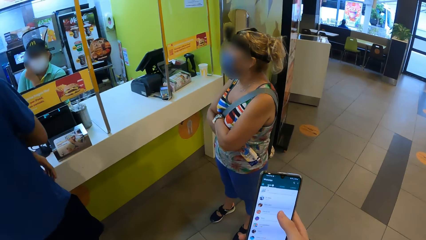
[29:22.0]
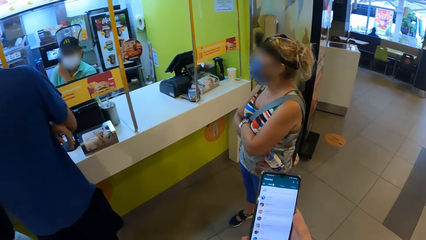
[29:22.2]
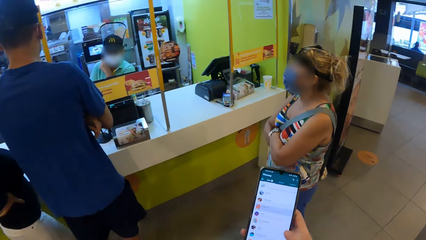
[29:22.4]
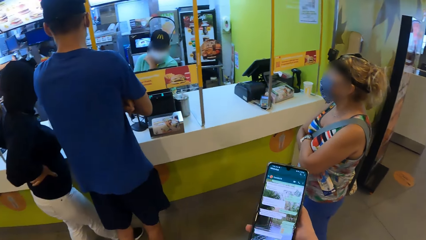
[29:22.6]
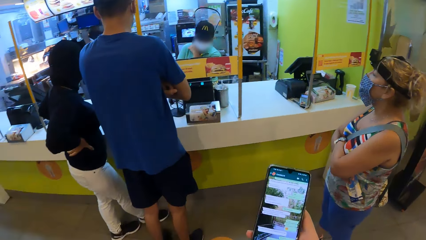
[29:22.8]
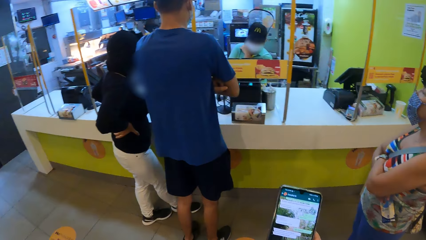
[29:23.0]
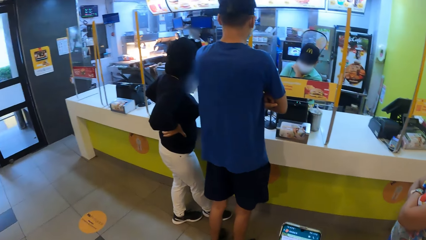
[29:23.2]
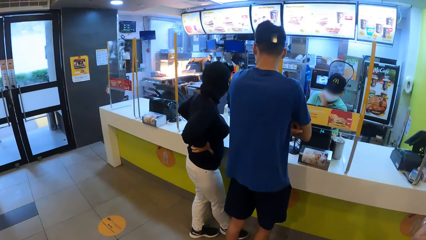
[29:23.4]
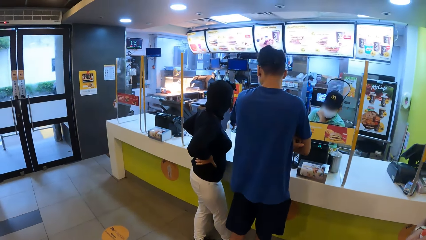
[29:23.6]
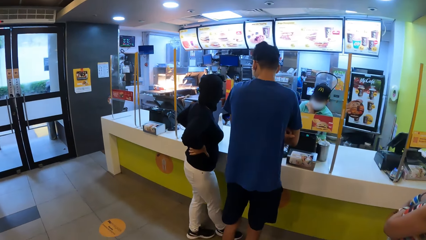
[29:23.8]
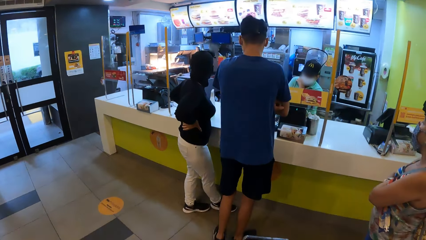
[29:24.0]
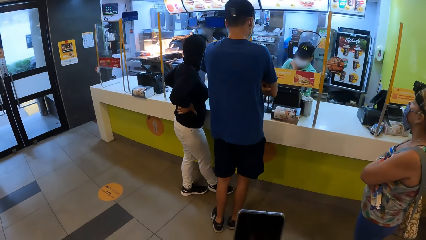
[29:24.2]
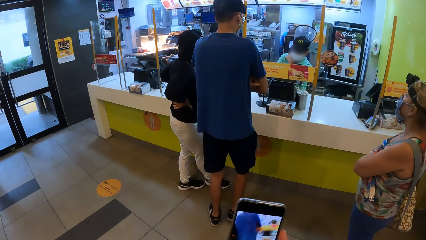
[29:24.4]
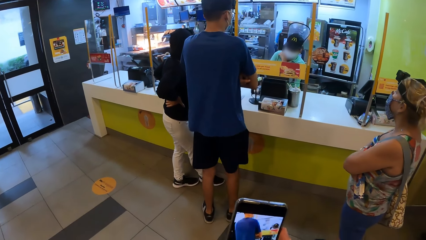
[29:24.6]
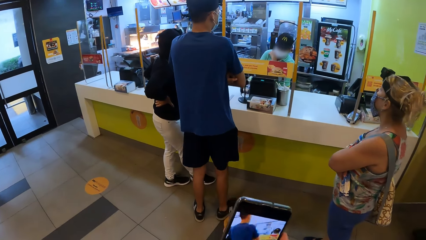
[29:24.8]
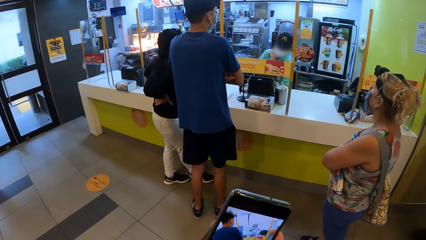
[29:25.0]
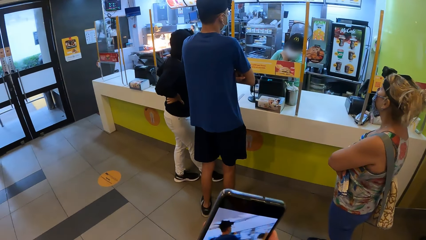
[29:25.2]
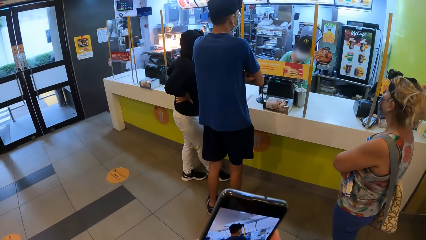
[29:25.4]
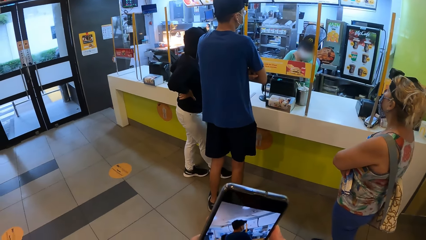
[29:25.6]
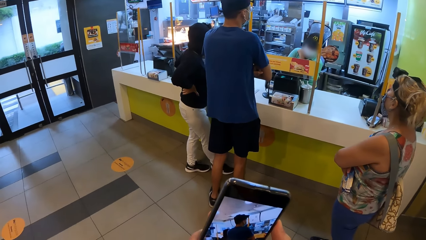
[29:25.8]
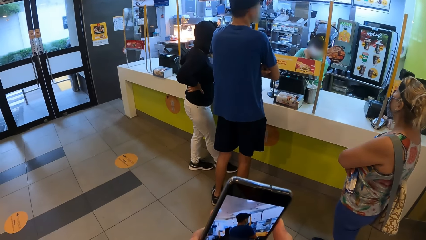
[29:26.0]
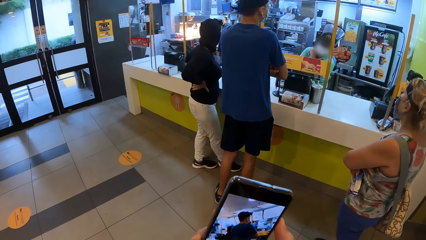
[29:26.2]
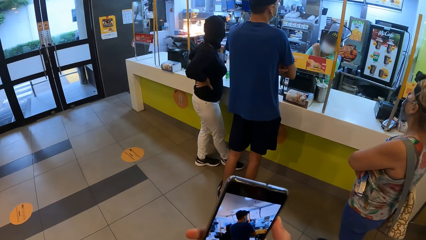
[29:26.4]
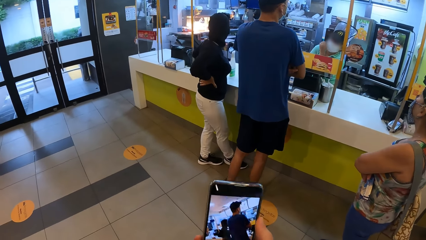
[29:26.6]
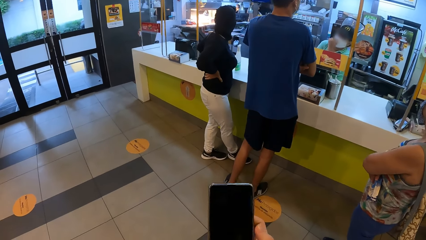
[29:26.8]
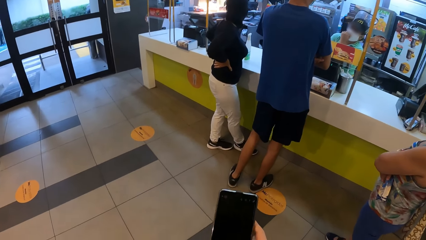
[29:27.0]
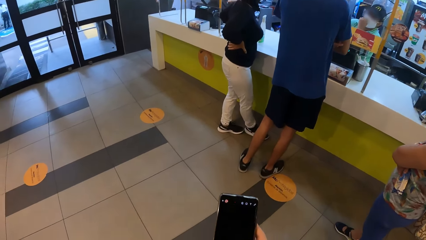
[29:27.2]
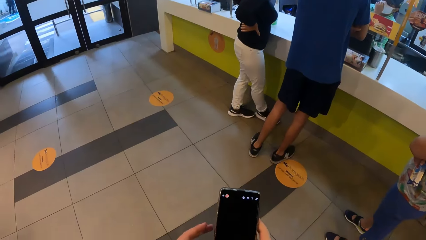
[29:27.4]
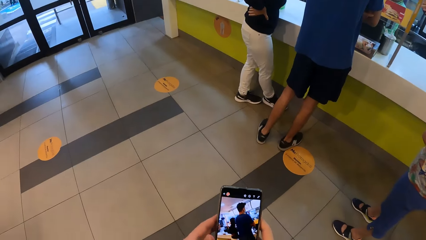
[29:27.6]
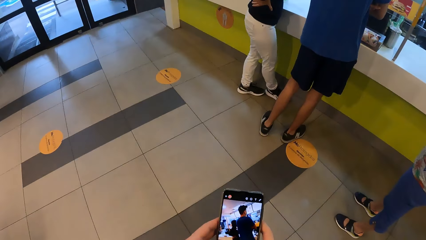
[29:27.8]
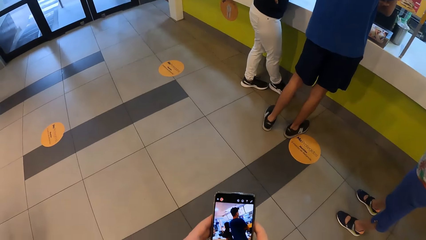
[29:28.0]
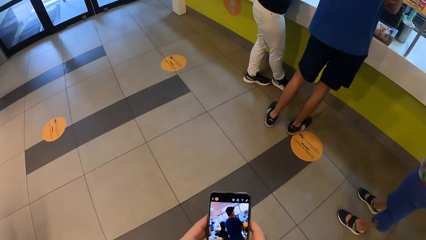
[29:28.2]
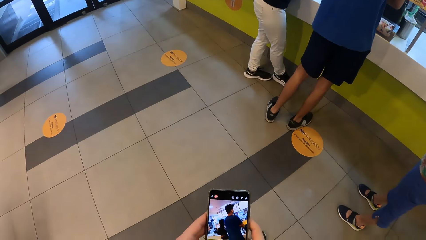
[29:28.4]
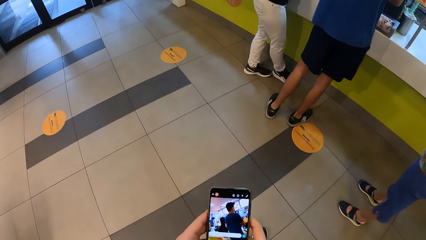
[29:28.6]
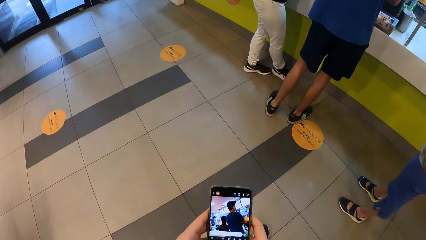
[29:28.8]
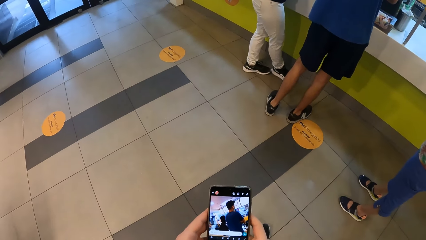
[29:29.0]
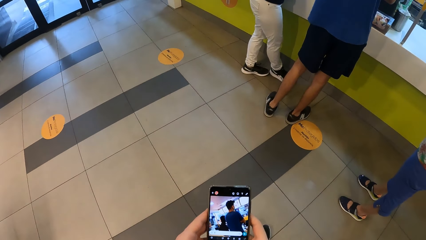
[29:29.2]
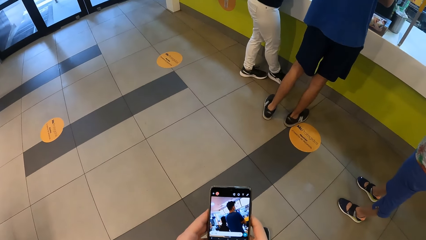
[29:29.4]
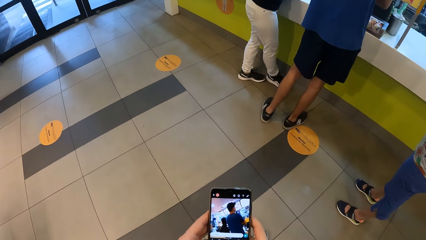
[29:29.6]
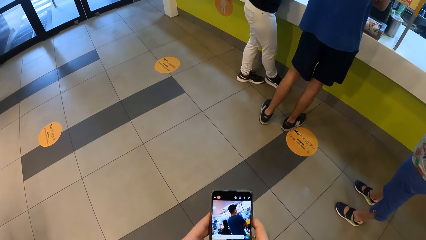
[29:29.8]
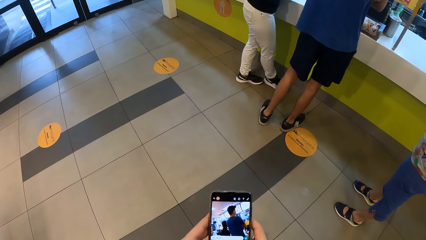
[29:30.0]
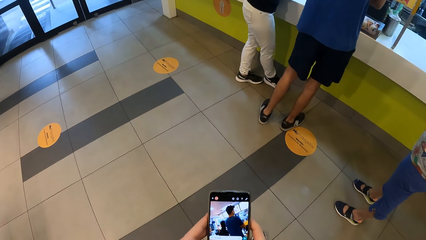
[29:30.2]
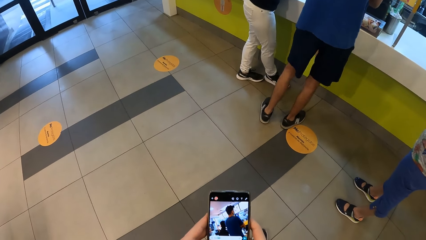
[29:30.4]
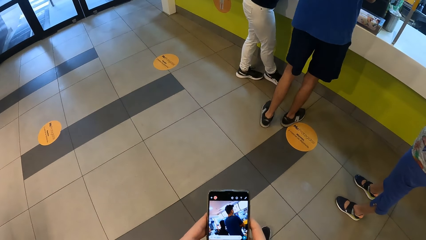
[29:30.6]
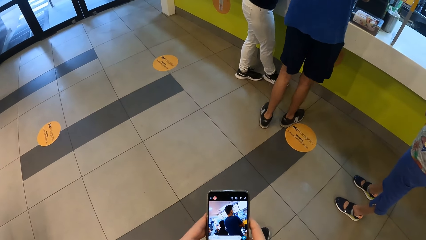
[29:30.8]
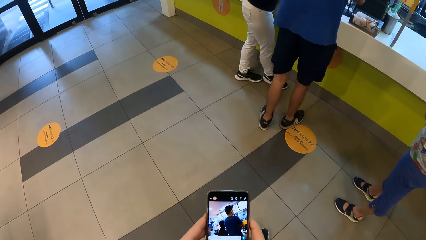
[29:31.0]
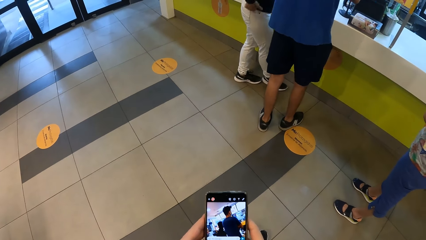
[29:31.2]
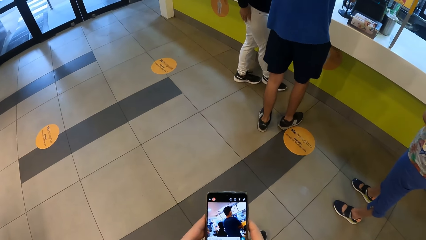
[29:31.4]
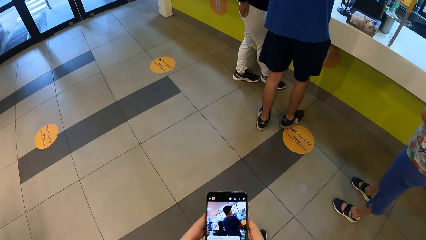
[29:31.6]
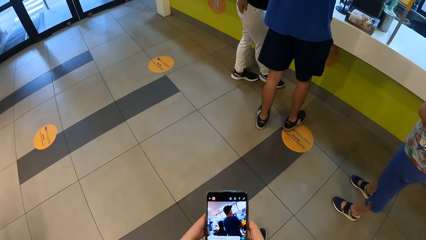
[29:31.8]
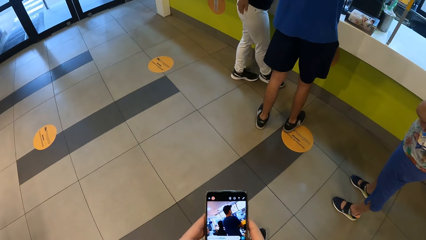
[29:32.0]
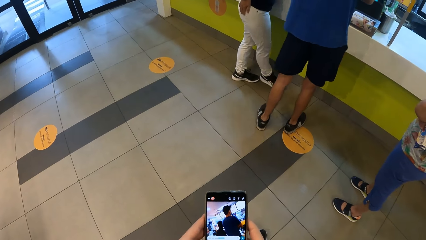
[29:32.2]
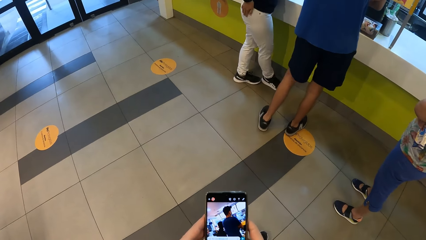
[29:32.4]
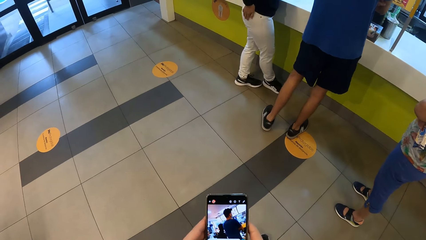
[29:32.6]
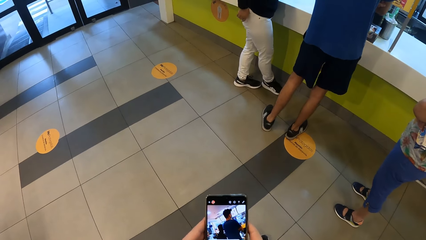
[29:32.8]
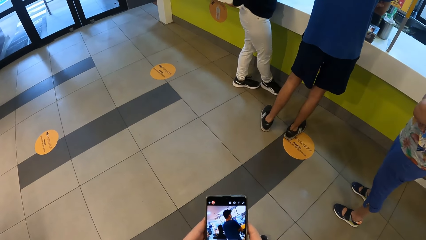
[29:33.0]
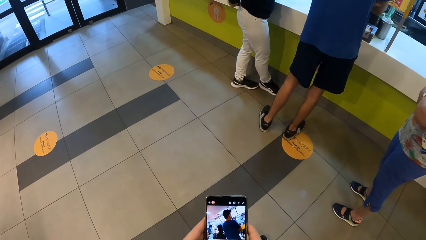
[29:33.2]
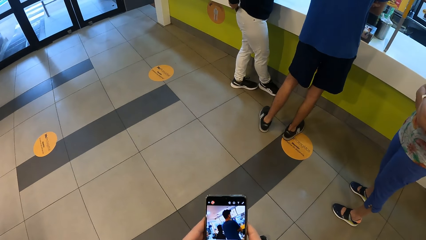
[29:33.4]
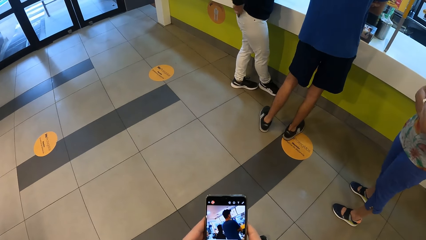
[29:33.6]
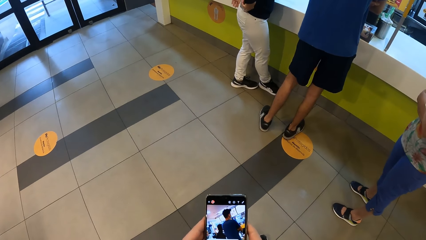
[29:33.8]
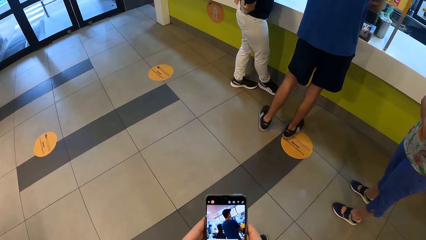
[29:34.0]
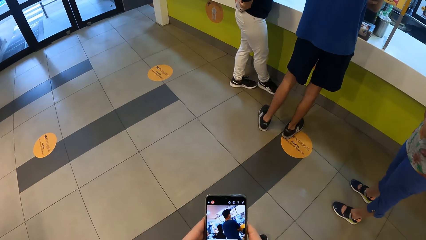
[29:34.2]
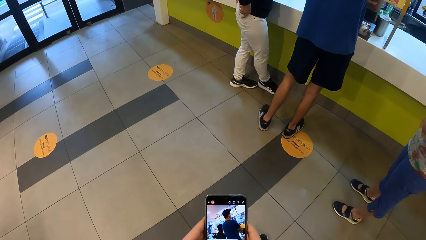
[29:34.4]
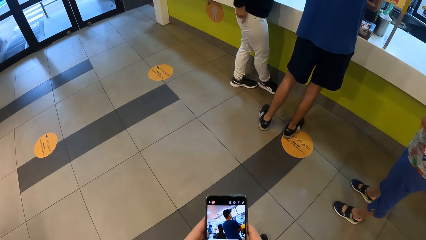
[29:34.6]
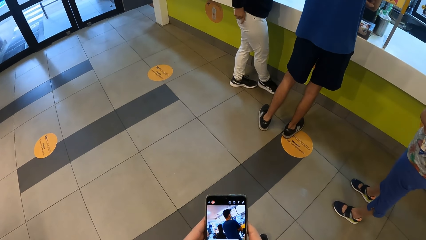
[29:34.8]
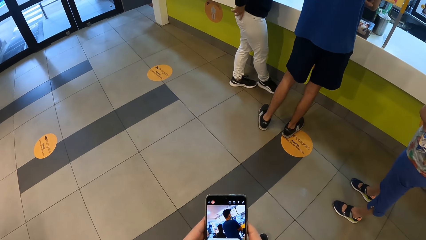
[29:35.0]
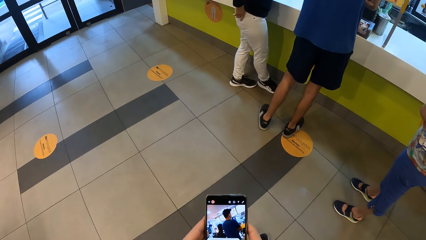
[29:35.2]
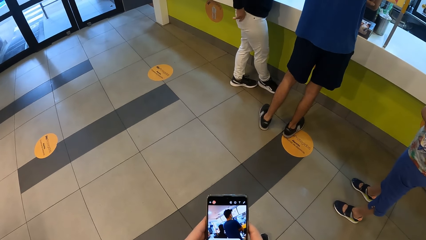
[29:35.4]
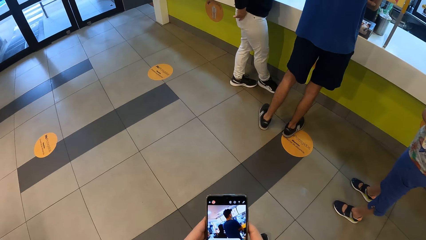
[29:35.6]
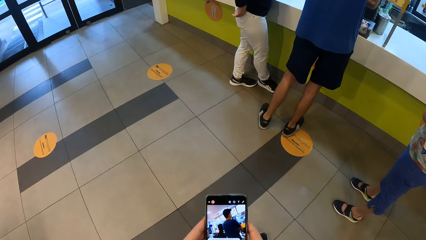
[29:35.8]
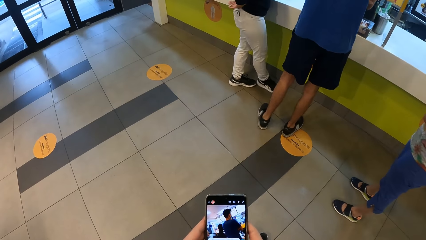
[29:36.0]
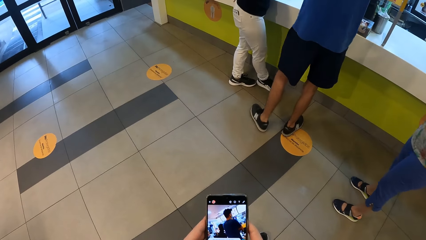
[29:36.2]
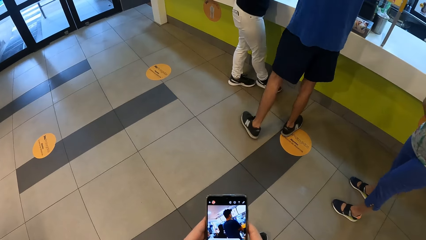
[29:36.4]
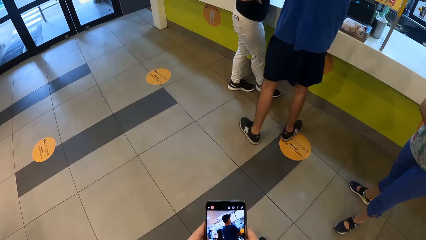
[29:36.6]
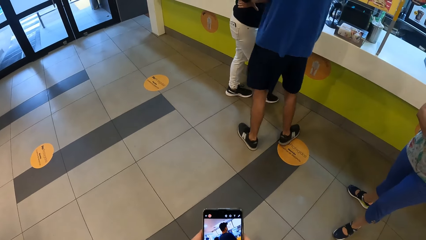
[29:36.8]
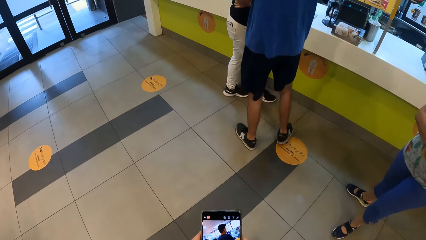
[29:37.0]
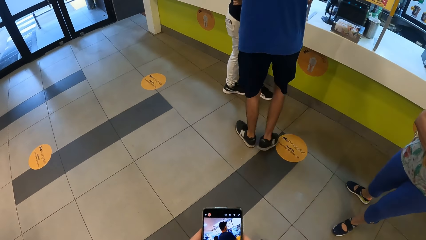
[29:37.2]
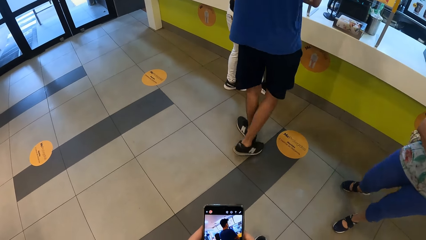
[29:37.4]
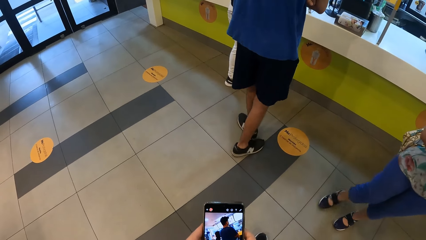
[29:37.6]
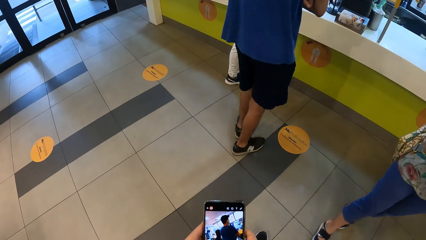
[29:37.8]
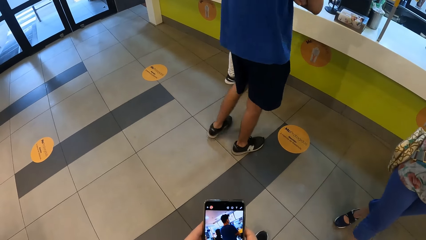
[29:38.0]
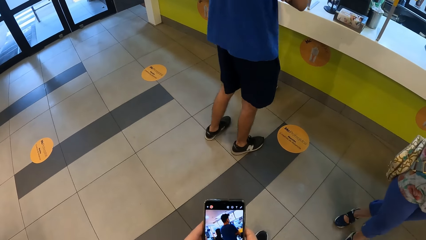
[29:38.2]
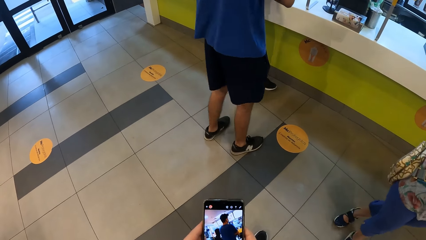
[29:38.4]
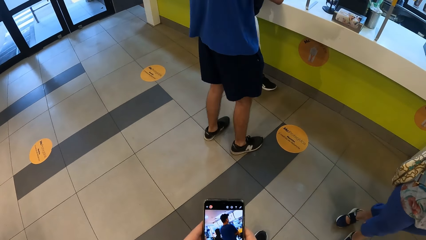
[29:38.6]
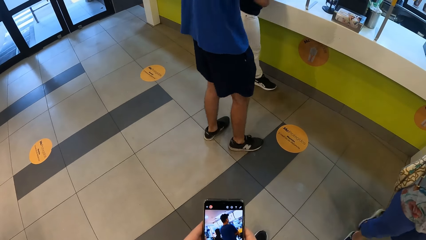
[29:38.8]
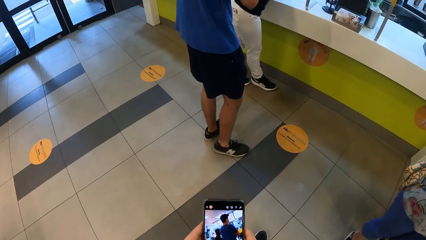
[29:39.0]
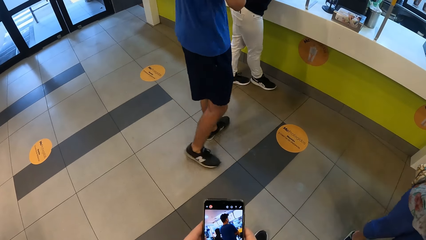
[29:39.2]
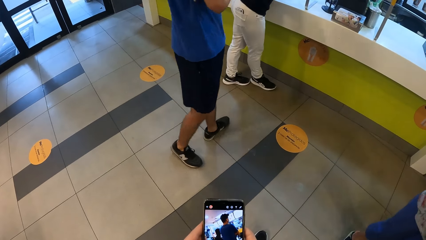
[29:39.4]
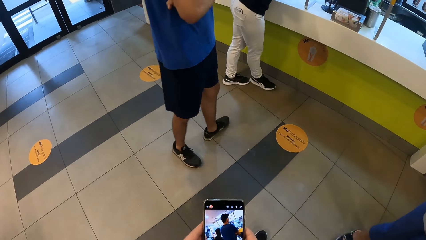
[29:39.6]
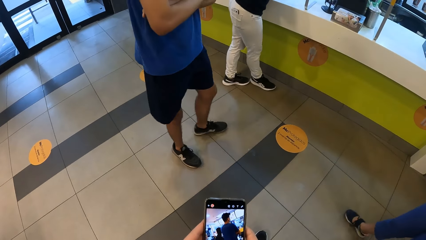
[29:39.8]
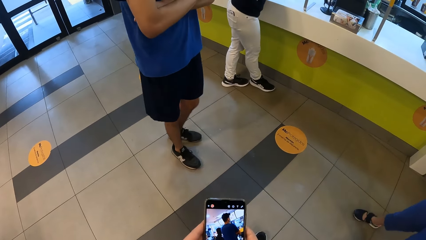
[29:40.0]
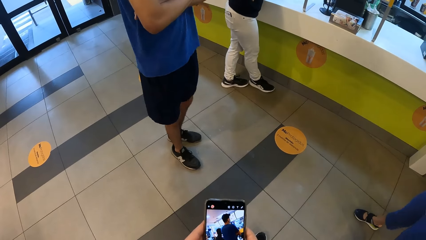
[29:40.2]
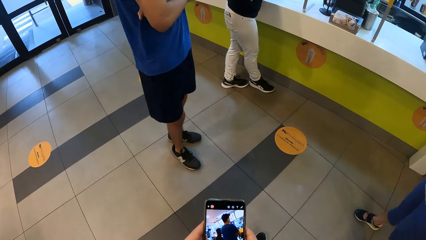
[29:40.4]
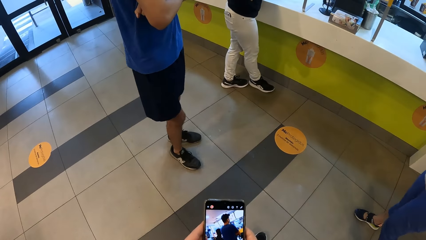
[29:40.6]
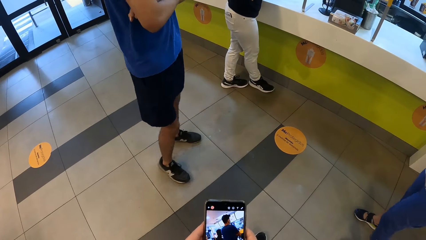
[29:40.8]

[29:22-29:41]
The camera wearer looks around. They take a photo. They operate the phone. A woman touches her clothes. The camera wearer dials the phone. The woman puts a phone in a pocket. The woman holds her waist.
